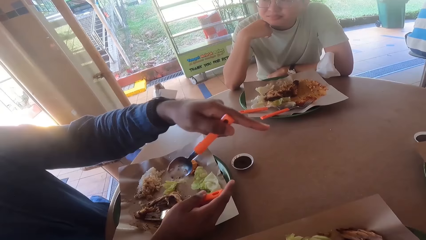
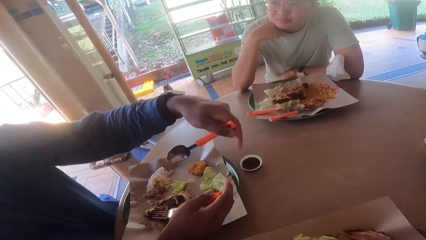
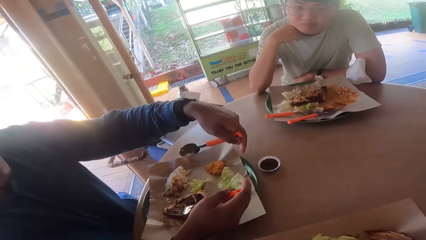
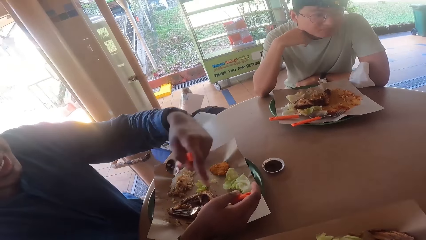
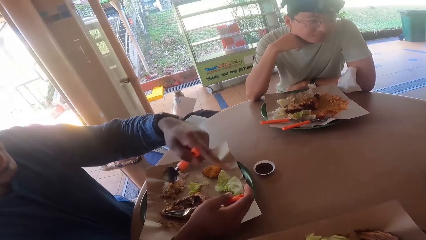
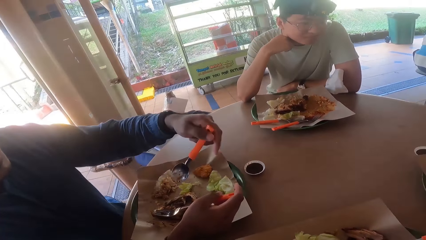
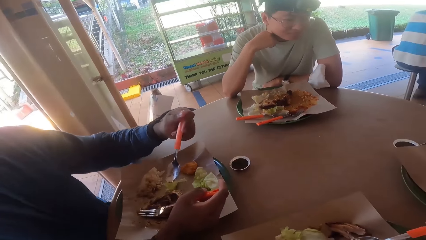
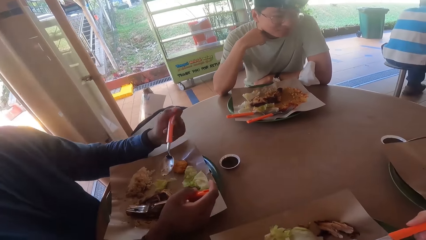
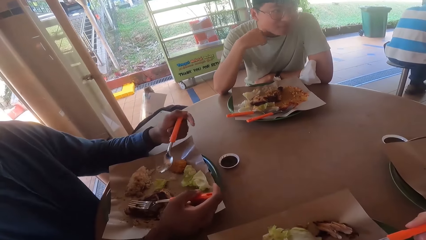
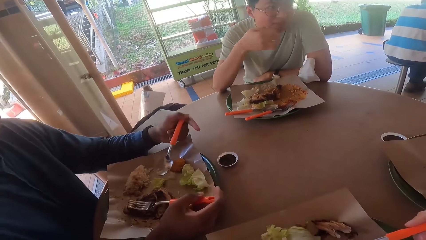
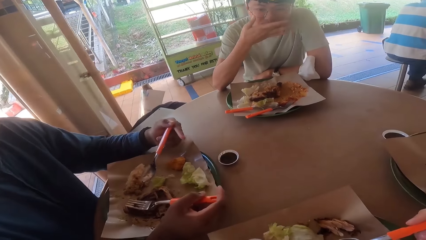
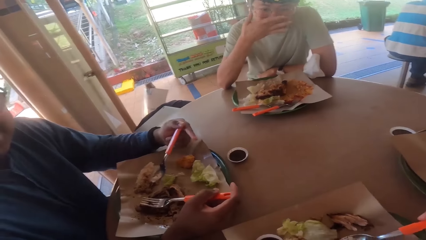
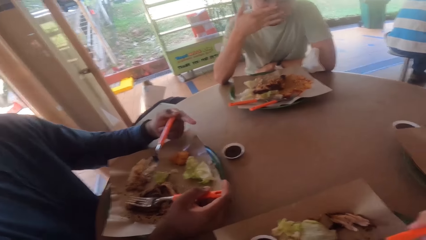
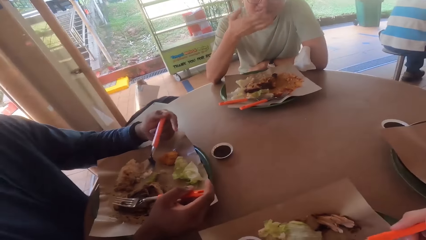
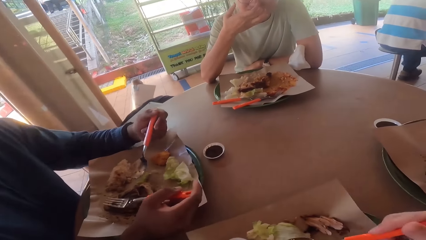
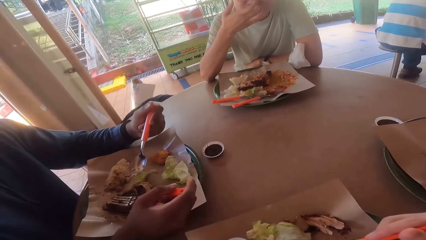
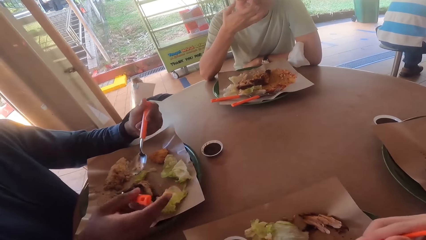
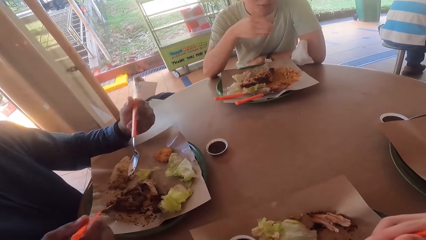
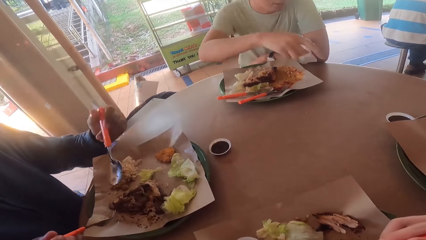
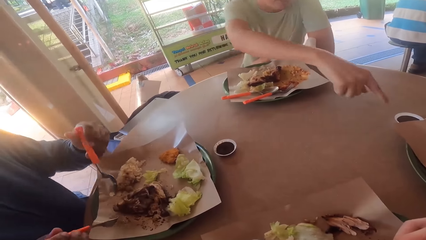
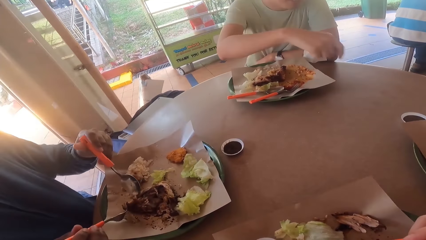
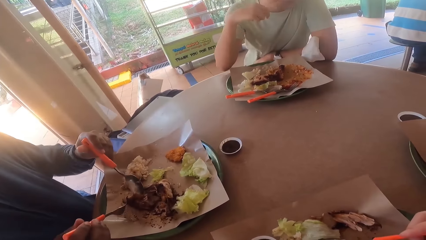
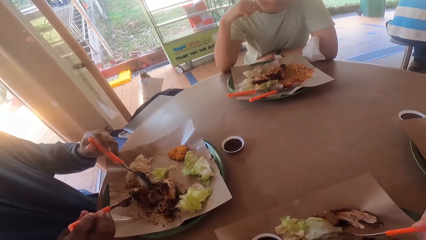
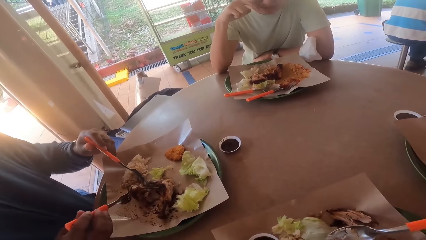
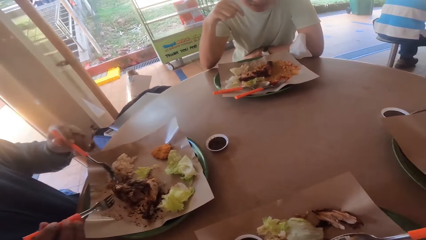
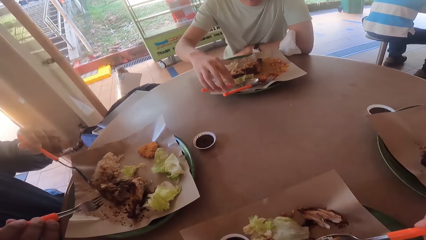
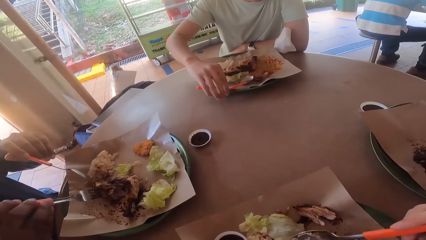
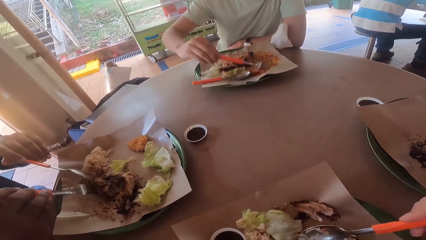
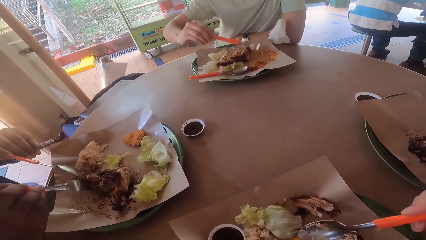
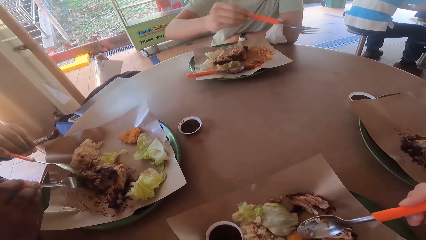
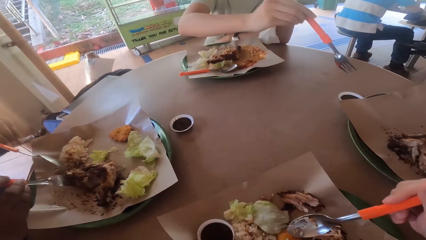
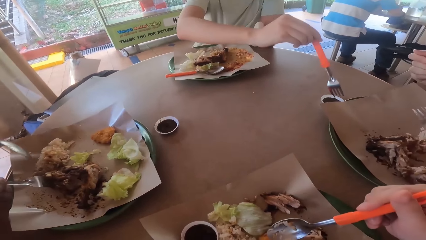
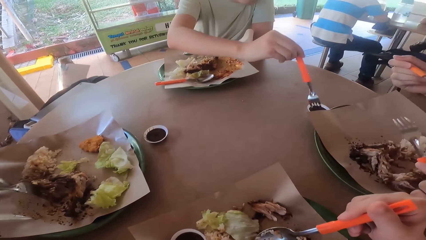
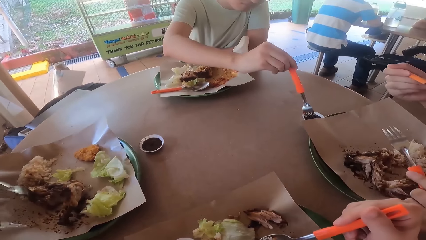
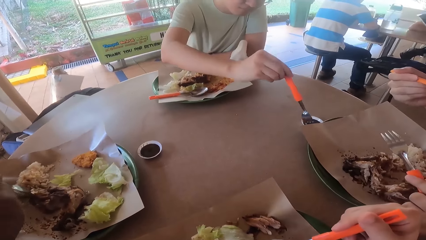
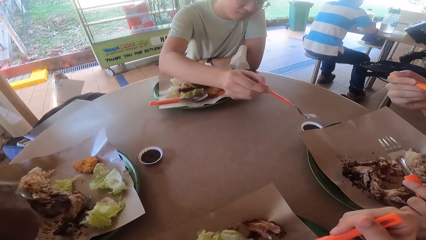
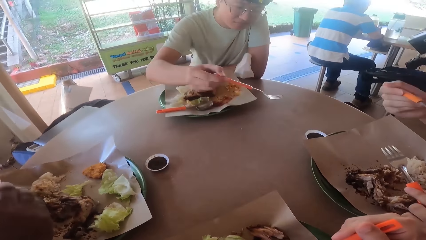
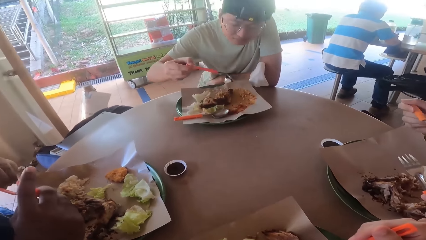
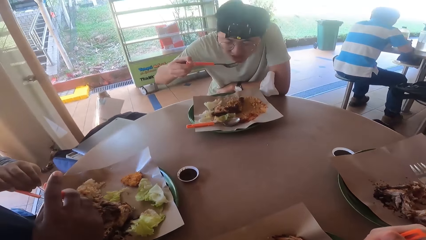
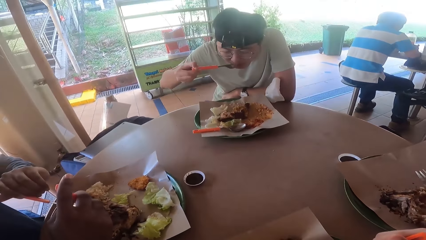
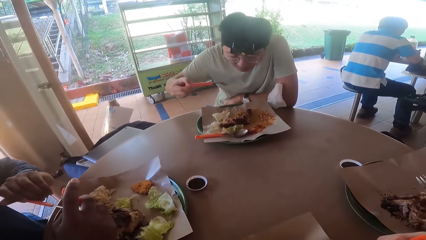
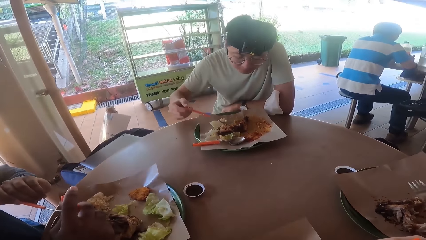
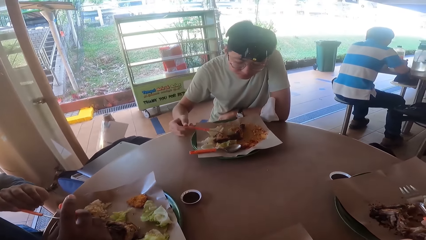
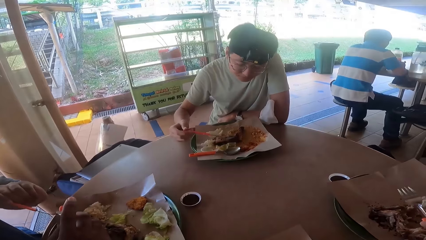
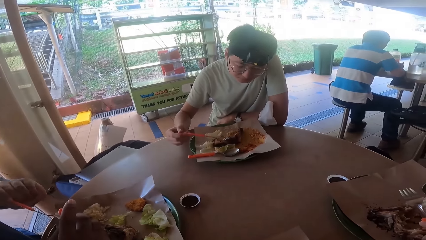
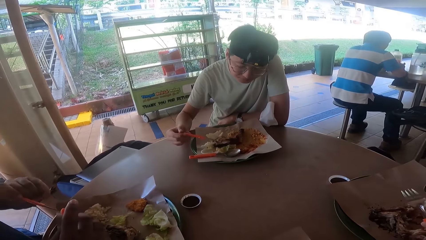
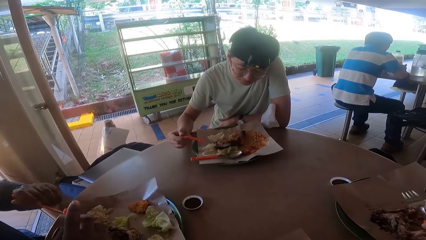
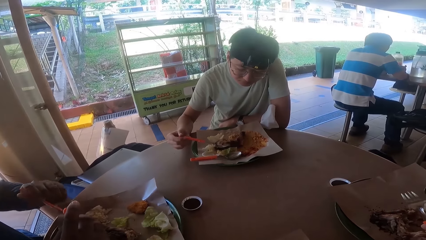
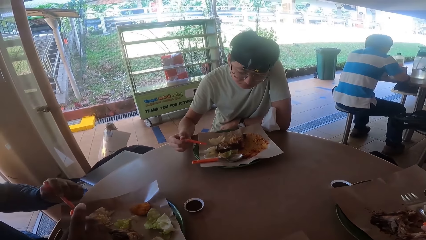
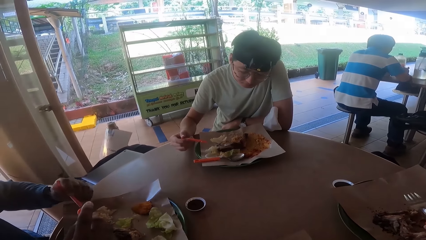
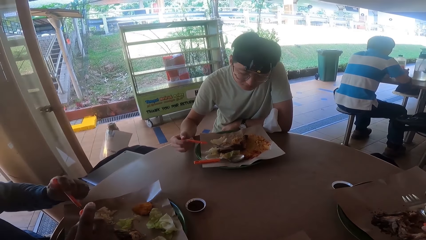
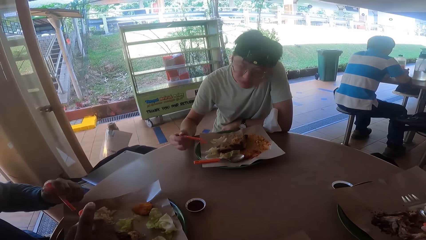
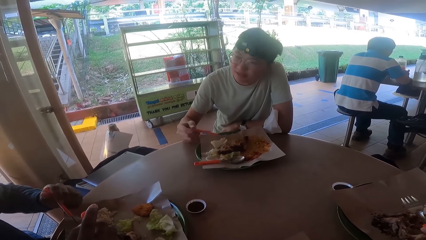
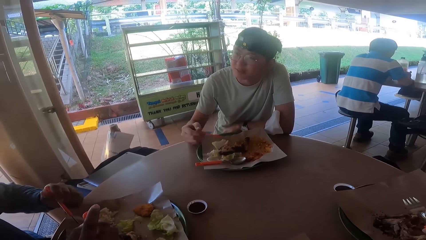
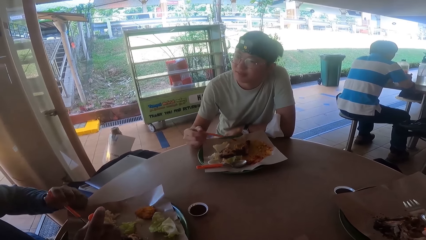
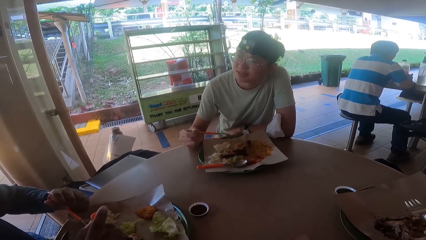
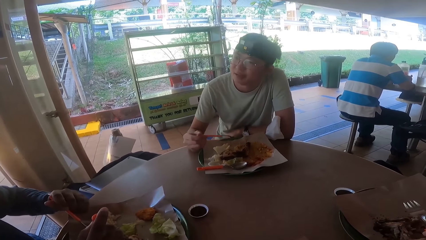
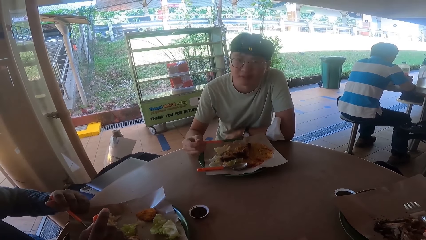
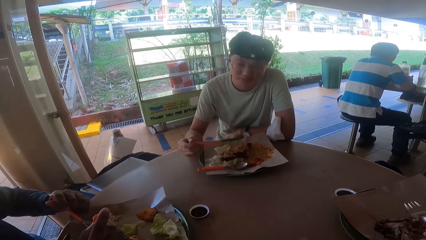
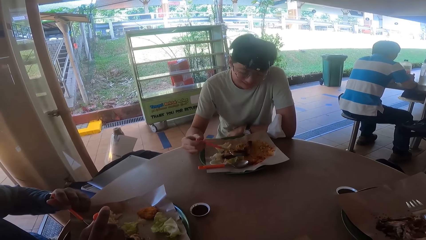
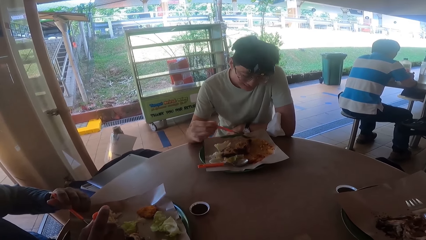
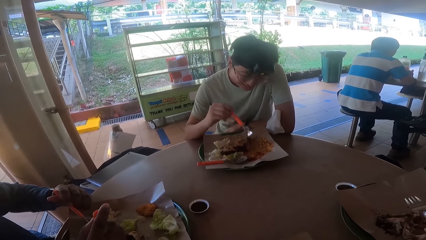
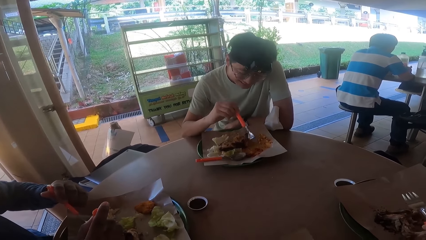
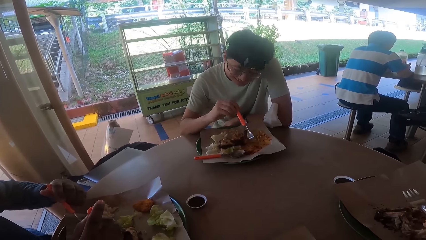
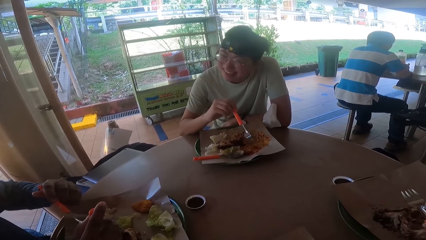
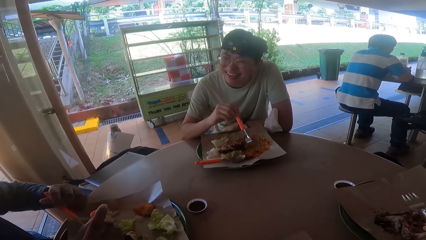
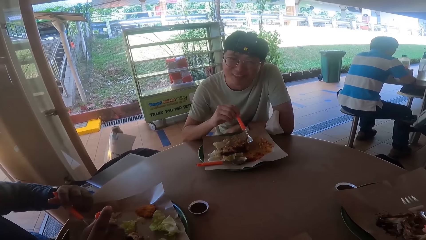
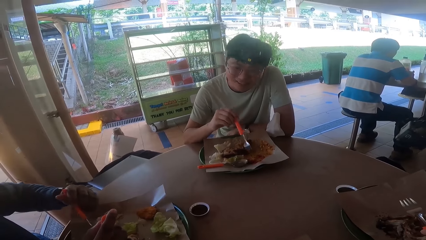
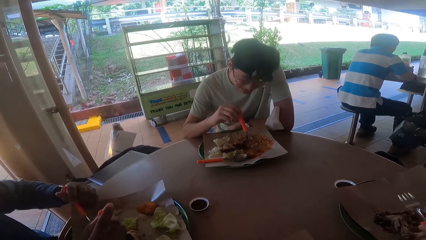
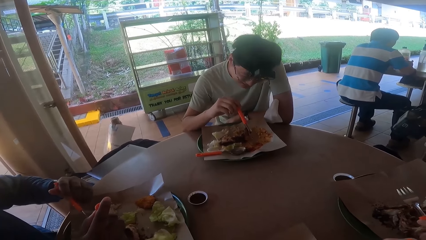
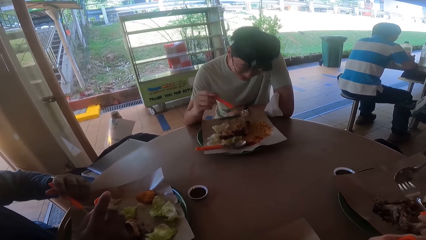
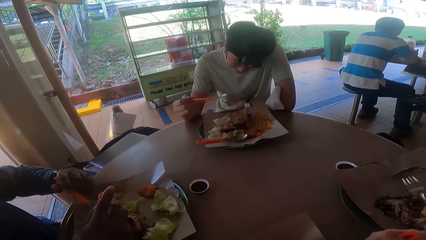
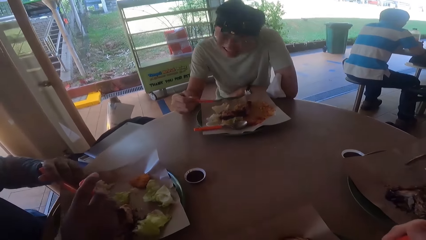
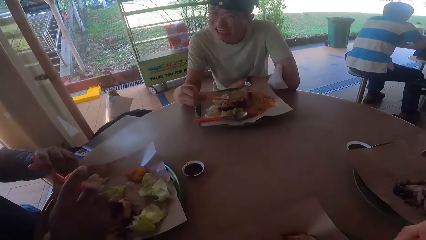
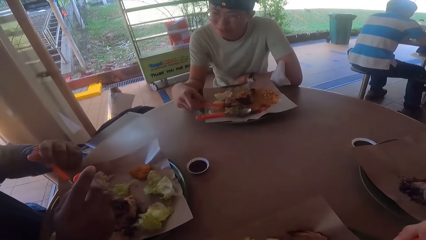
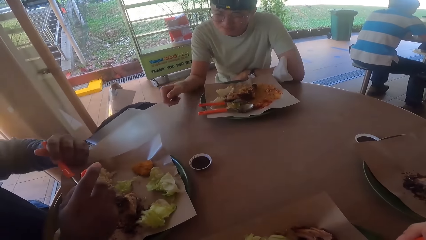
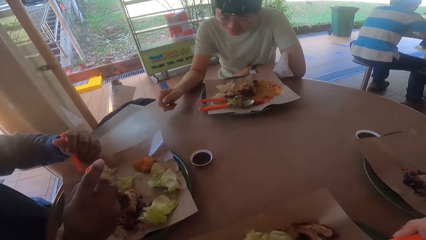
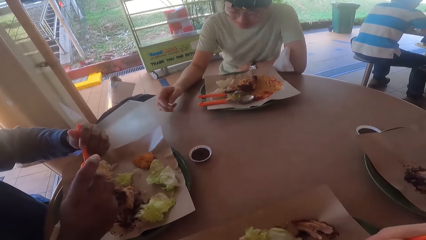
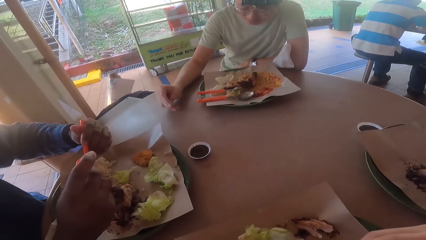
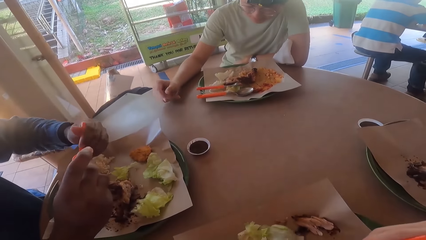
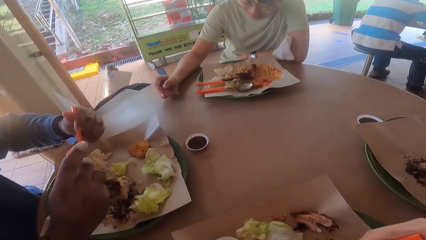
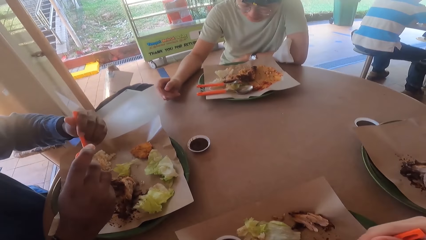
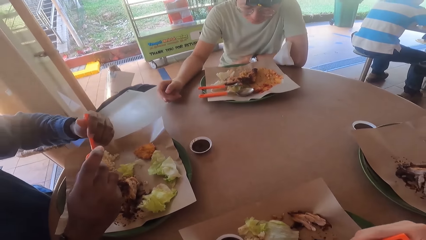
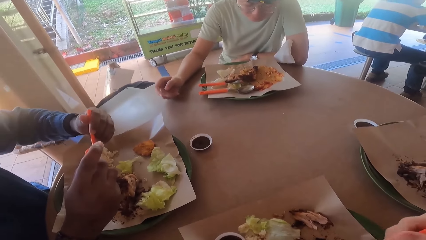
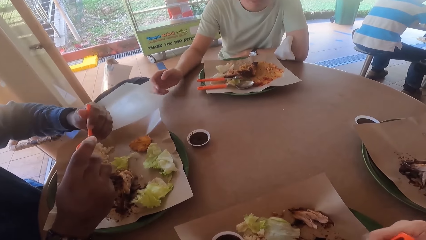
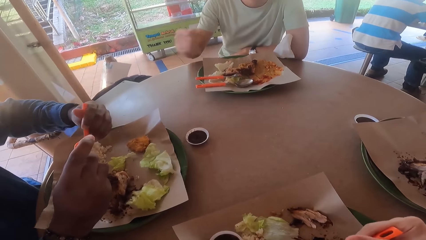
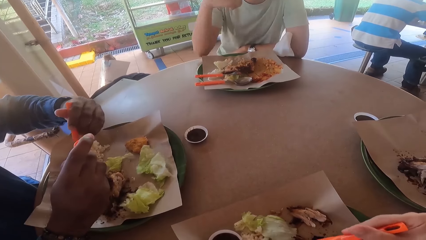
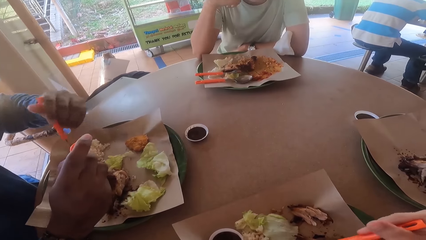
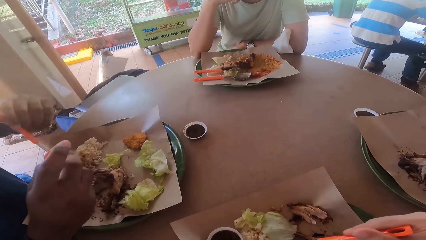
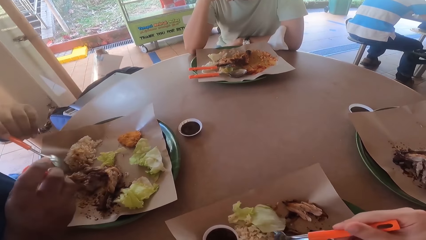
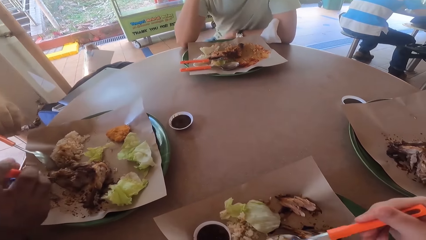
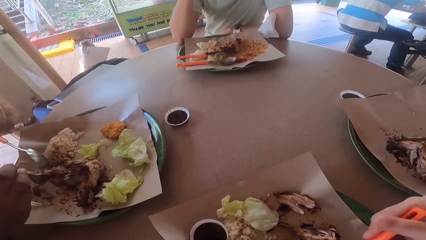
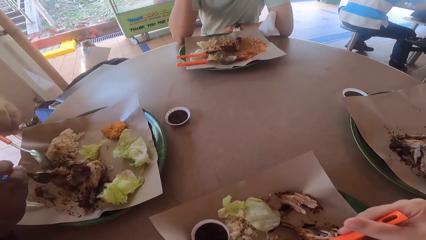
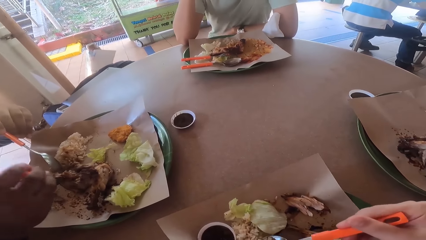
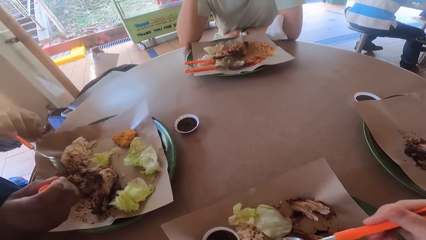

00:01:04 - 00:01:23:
A man touches his face. The man dips his fork in a bowl, tastes food with the fork and places the fork on the plate.
